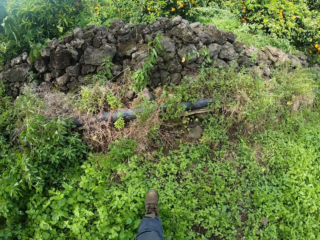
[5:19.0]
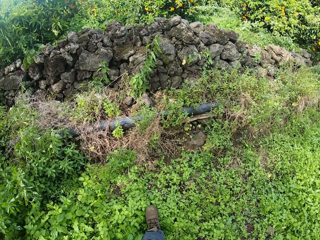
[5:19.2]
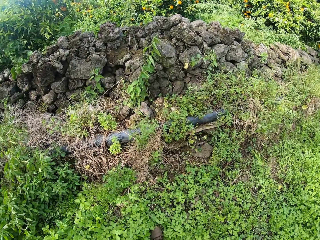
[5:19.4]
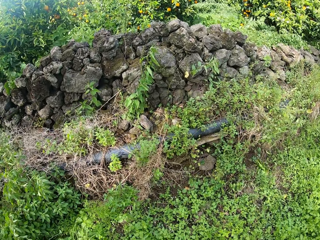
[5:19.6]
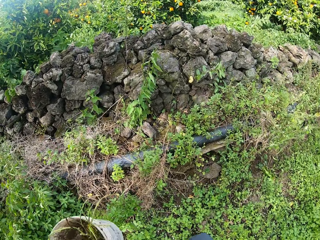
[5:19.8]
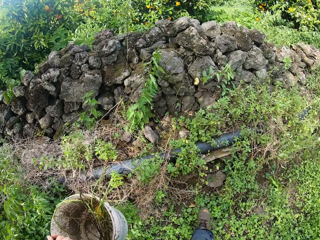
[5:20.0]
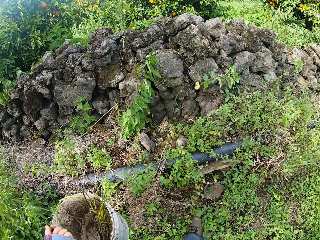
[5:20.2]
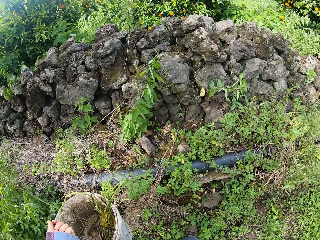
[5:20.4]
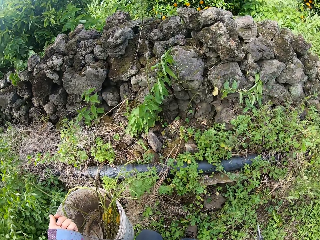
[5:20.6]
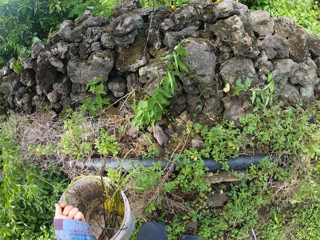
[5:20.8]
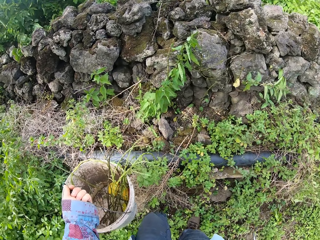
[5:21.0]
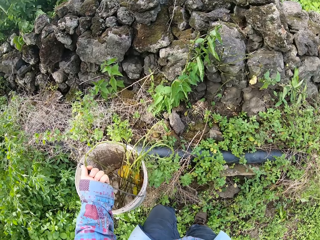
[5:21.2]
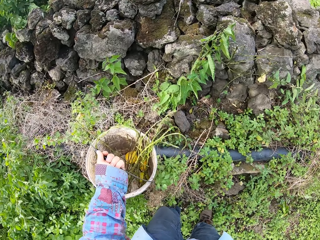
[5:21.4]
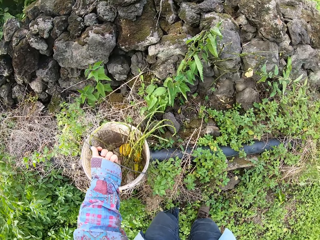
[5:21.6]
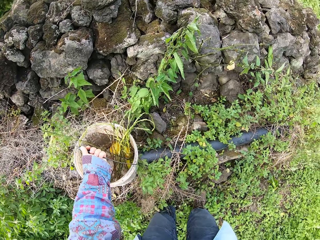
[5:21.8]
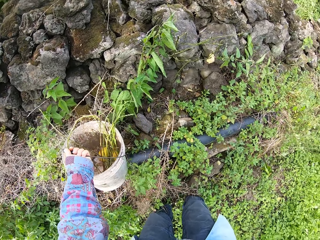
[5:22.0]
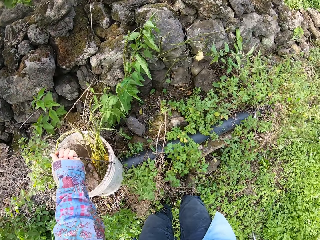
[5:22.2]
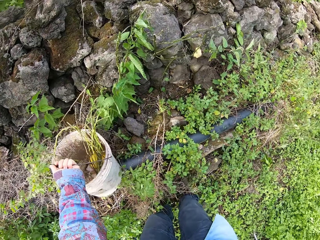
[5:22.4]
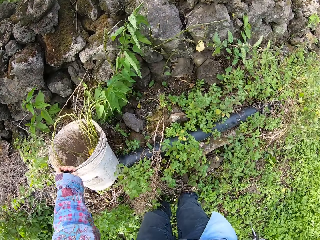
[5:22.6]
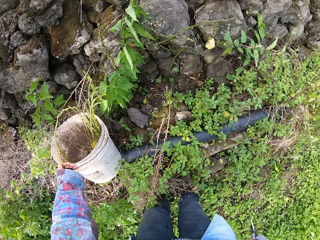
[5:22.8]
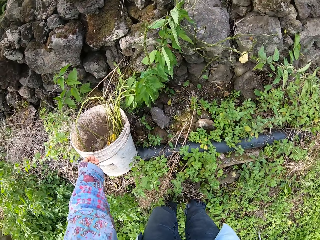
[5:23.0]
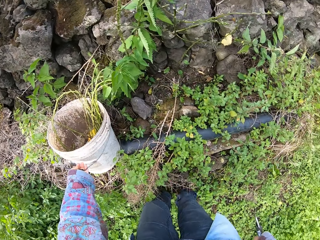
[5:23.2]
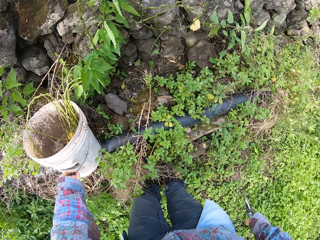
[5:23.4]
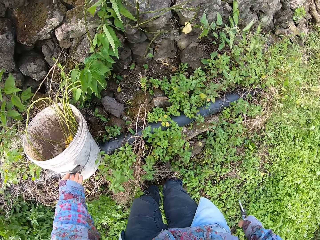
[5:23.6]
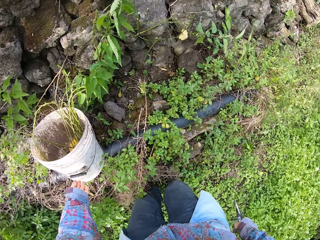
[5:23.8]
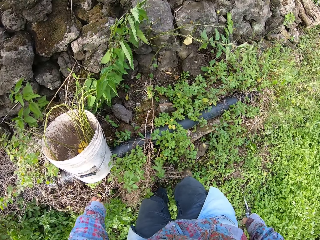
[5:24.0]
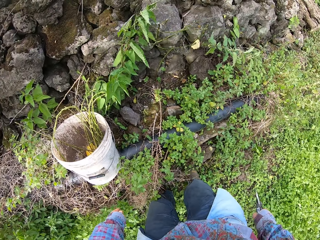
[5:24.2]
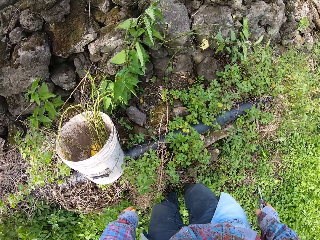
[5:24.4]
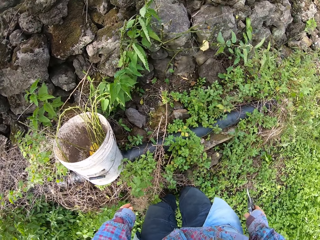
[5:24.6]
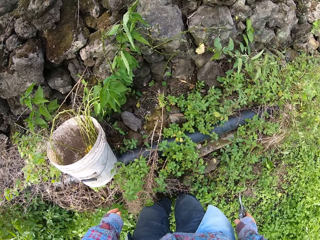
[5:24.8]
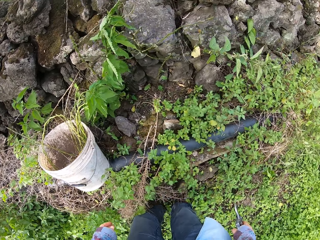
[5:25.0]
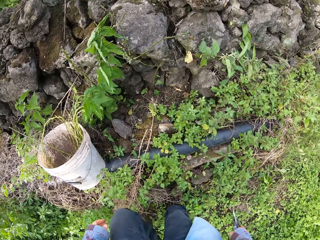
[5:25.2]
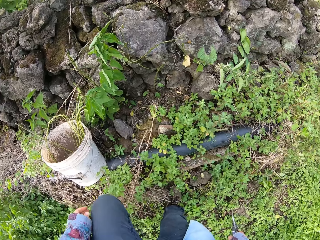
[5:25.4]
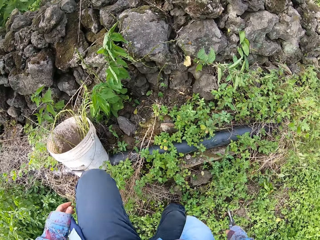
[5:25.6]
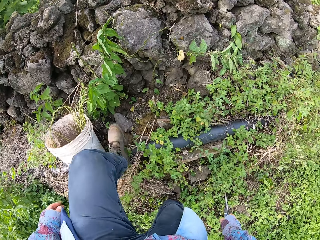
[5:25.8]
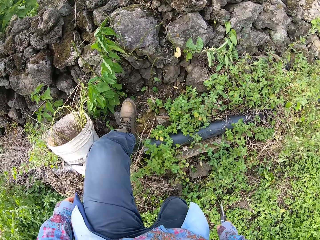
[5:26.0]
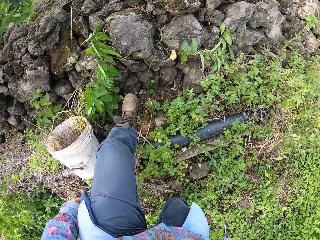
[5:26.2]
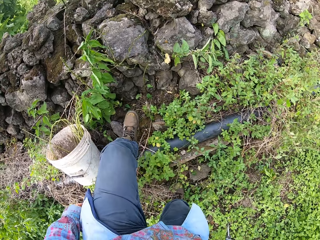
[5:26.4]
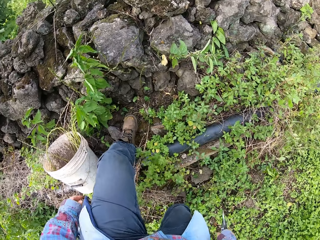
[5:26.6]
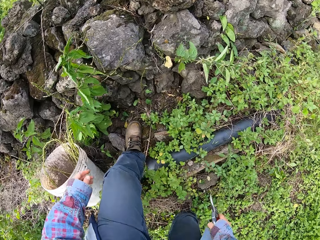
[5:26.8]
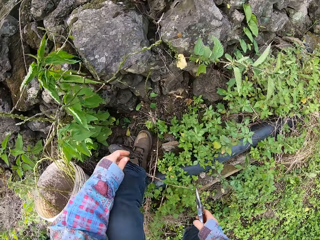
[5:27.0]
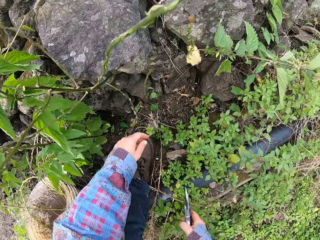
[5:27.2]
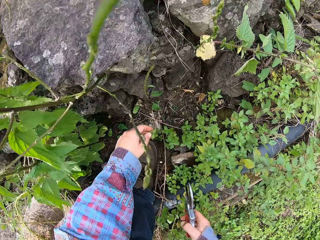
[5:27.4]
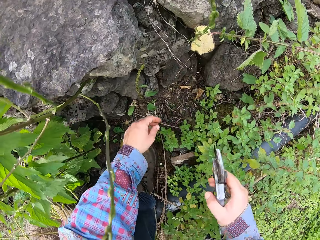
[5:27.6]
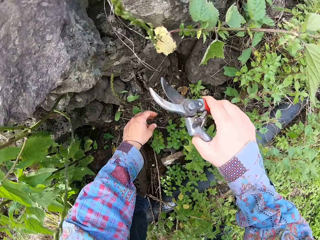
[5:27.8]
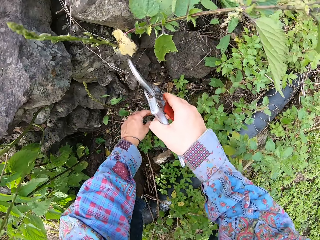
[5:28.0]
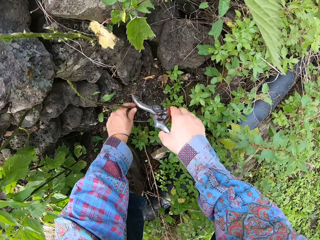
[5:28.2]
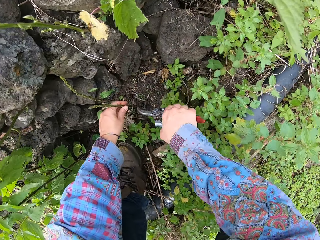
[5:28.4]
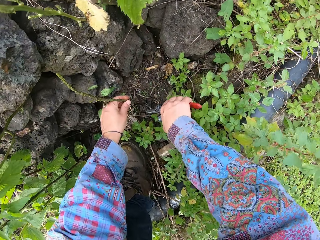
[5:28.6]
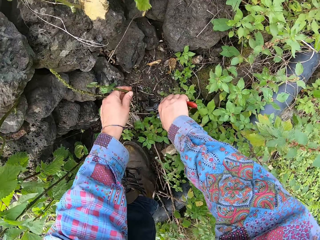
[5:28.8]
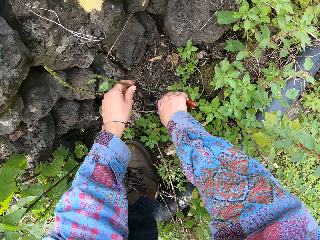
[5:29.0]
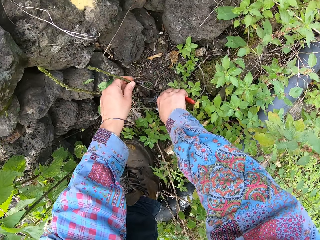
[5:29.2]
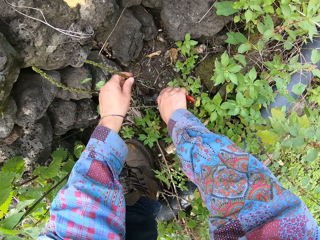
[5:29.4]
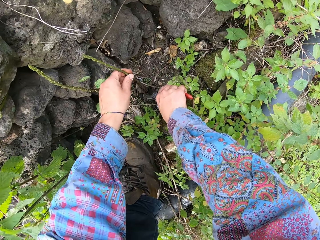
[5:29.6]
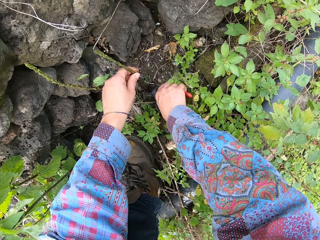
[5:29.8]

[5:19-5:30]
The camera wearer drops the bucket in his left hand on the floor. He picks another plant with his left hand. He cuts the plant with a pair of pruners in his right hand.

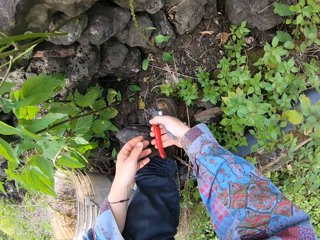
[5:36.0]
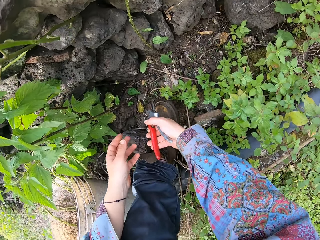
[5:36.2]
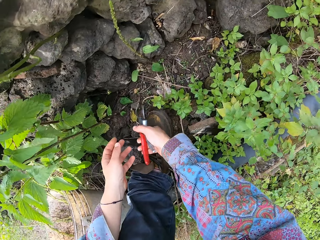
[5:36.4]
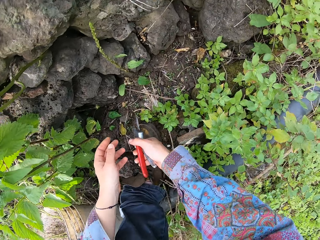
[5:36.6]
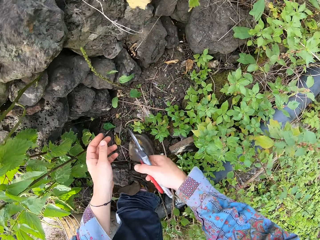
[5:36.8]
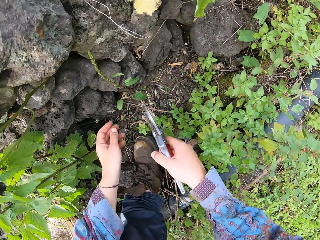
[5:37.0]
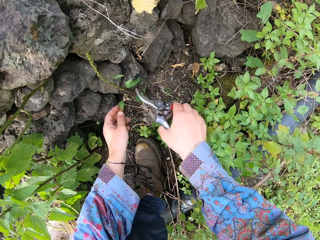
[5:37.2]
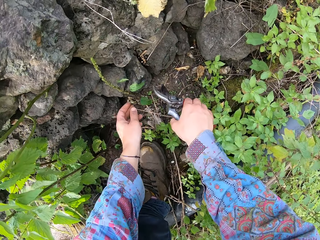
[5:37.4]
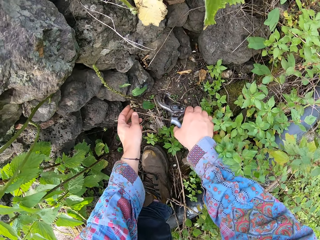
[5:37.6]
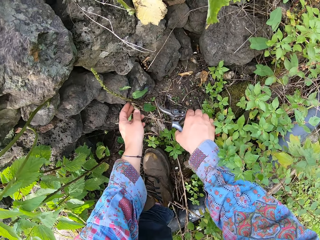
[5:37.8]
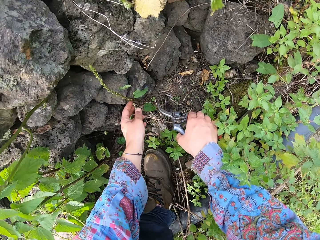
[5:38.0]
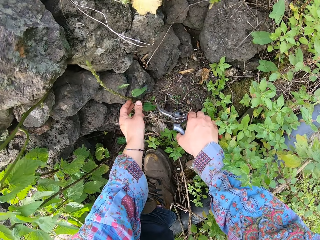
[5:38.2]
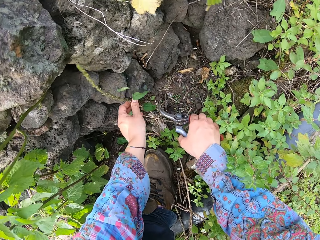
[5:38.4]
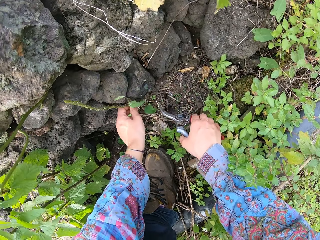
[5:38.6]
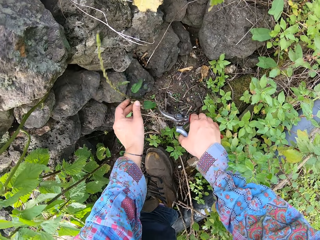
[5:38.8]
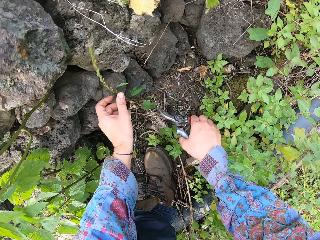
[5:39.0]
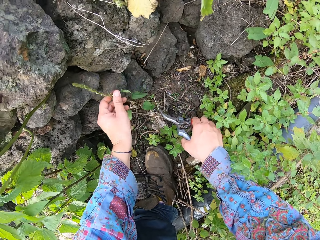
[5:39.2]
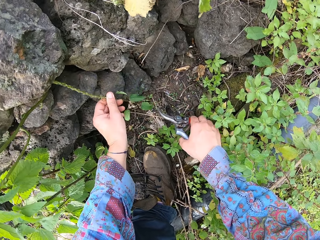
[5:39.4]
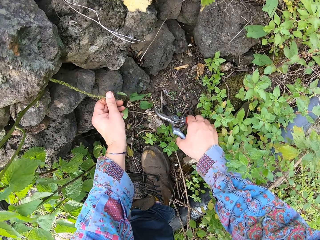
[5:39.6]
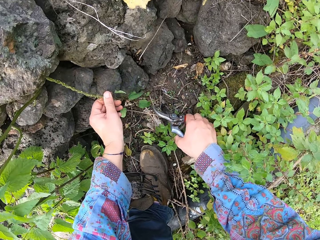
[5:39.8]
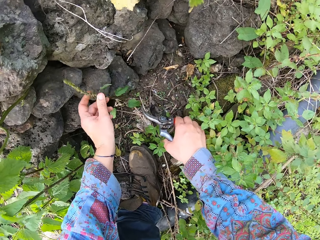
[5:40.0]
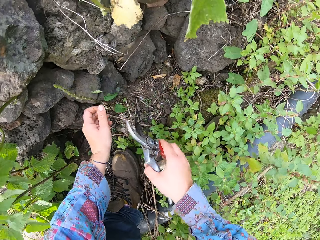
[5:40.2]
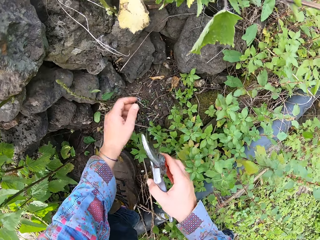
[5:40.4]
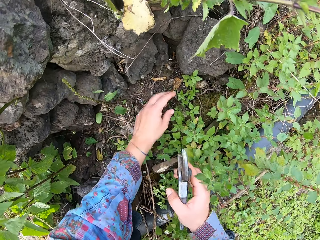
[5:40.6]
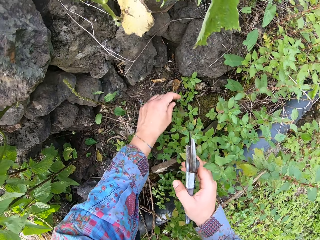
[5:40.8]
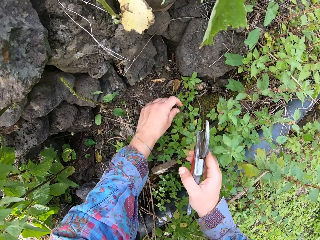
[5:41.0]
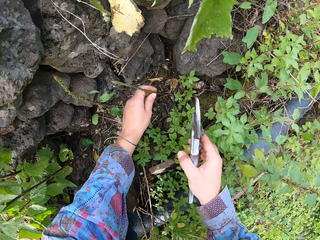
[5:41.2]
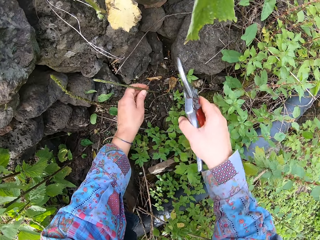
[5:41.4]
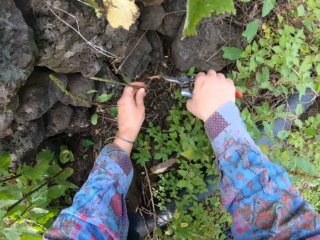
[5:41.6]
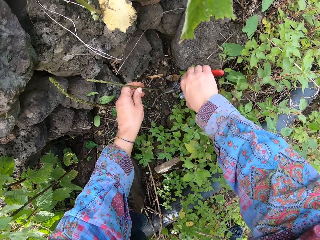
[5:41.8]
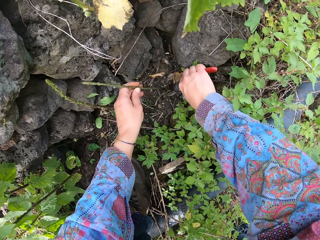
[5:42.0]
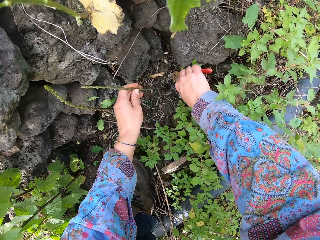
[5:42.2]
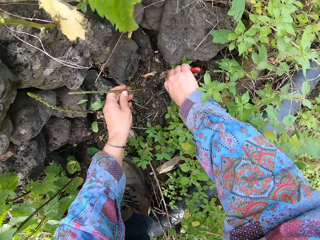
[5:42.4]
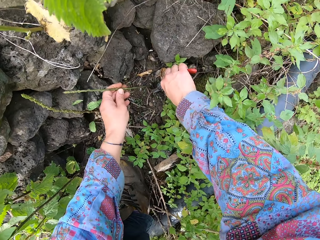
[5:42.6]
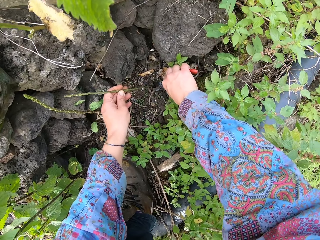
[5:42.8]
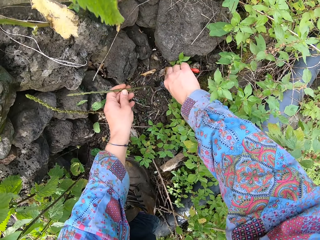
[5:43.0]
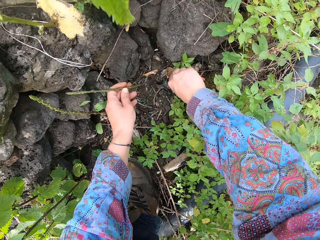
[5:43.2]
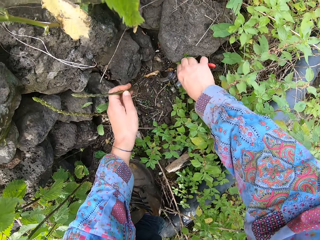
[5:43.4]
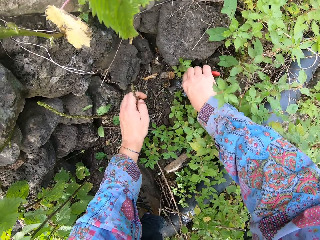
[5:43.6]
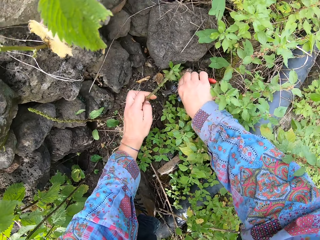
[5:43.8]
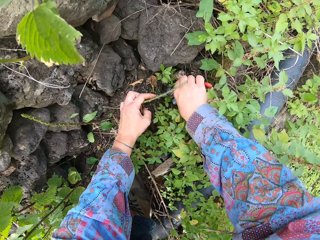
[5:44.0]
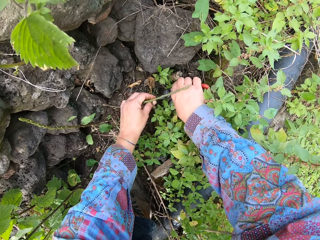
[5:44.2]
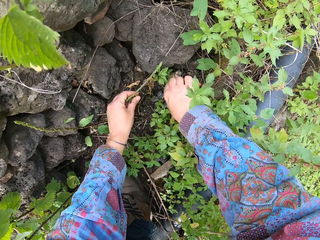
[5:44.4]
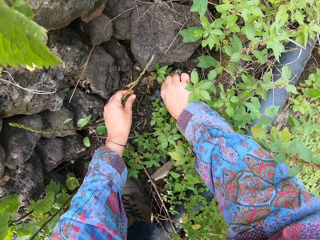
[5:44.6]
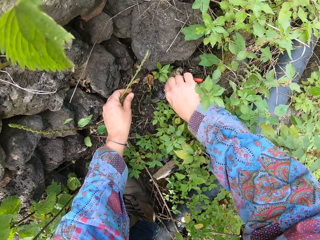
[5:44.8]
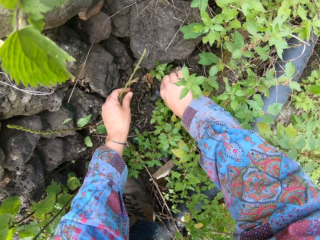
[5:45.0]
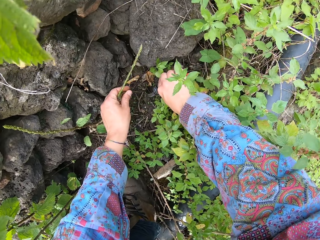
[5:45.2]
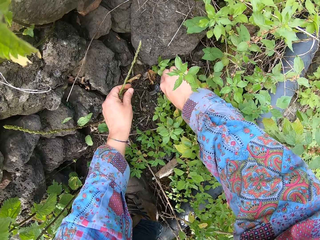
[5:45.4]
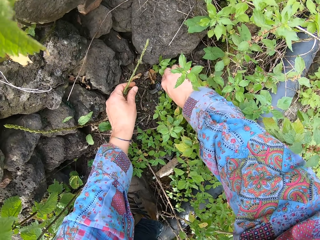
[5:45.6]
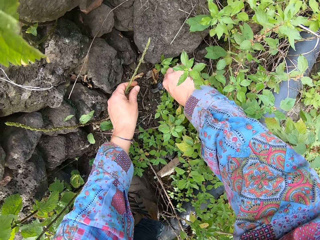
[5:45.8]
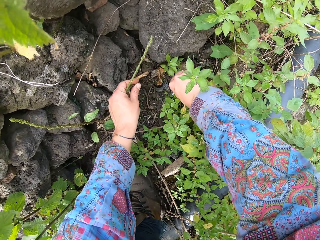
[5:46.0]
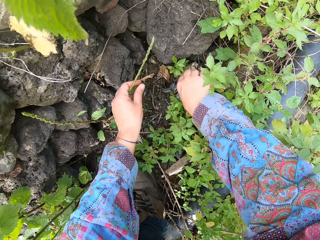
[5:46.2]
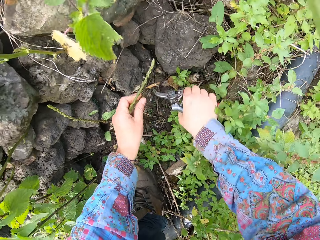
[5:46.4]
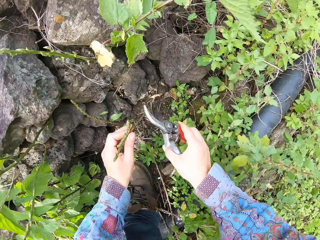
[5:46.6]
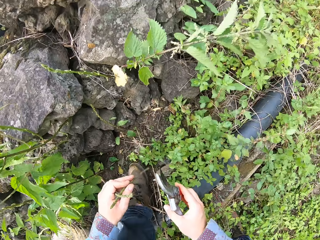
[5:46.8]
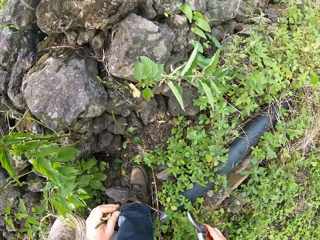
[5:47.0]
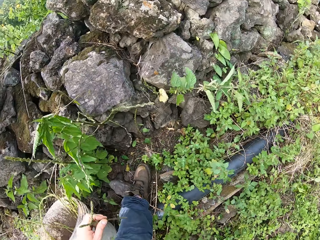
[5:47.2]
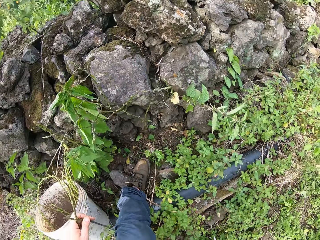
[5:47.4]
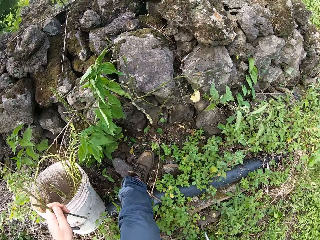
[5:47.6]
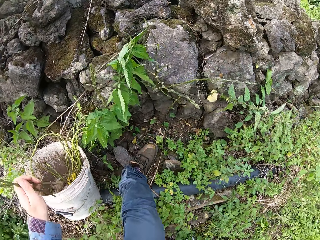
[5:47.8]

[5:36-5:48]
The camera wearer touches a plant with his left hand. He picks multiple plants with his left hand. He cuts the multiple plants with a pair of pruners in his right hand. He cuts a plant again.
